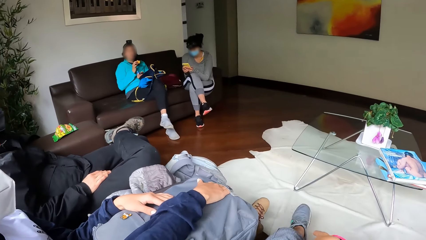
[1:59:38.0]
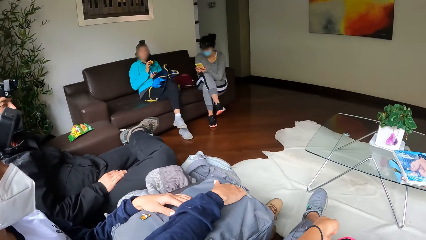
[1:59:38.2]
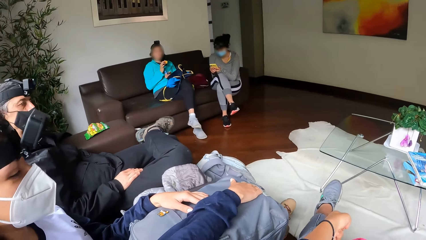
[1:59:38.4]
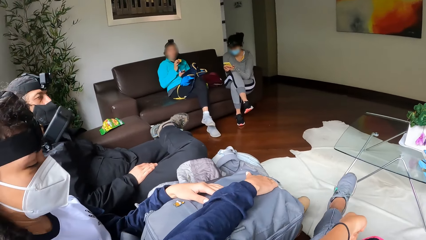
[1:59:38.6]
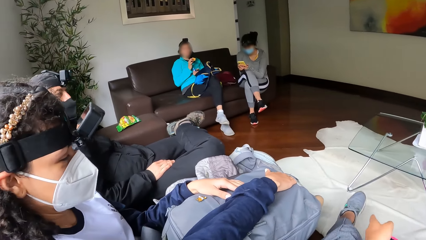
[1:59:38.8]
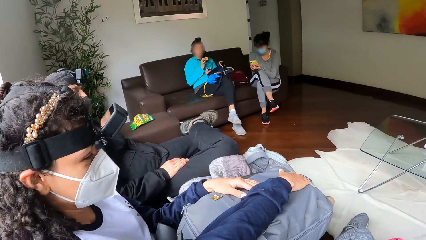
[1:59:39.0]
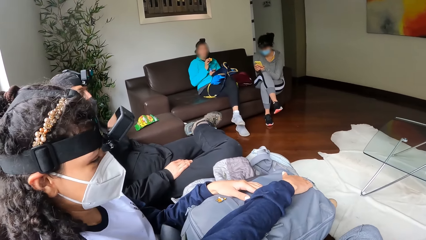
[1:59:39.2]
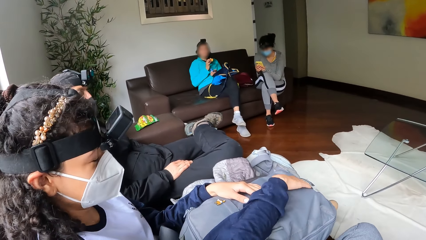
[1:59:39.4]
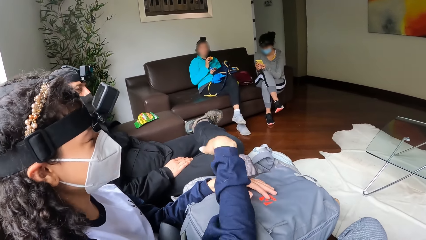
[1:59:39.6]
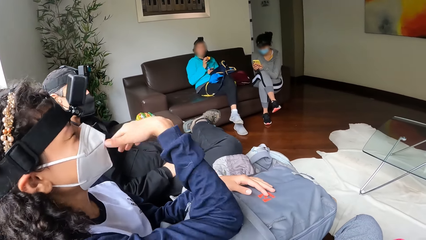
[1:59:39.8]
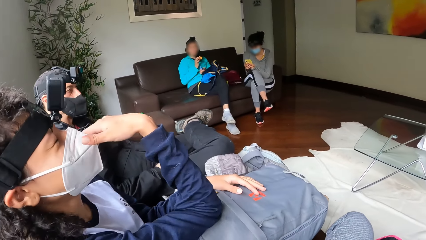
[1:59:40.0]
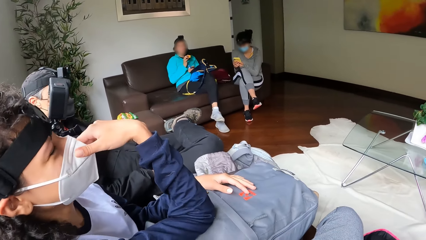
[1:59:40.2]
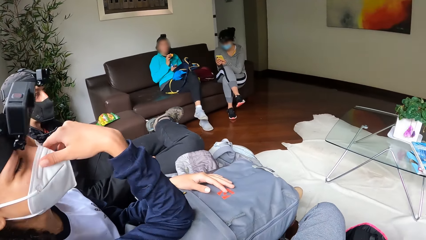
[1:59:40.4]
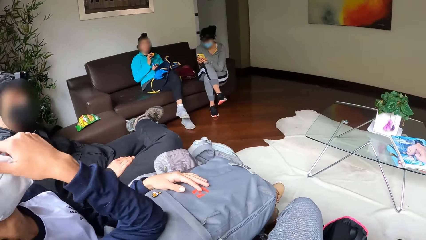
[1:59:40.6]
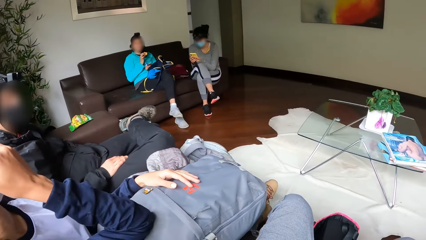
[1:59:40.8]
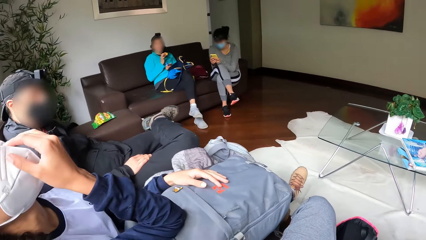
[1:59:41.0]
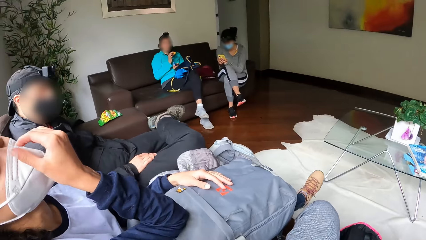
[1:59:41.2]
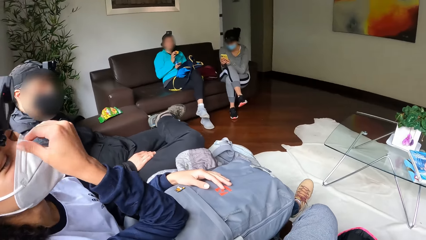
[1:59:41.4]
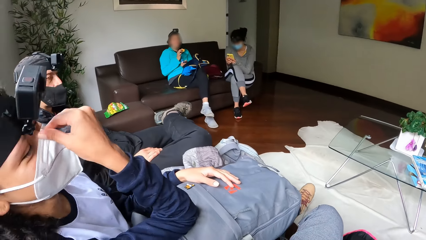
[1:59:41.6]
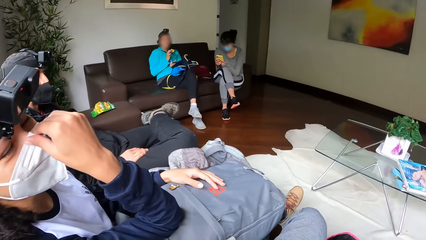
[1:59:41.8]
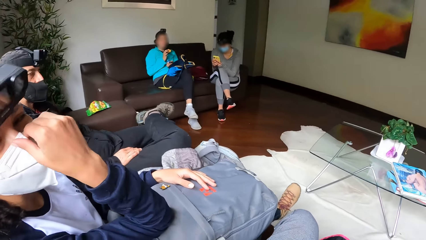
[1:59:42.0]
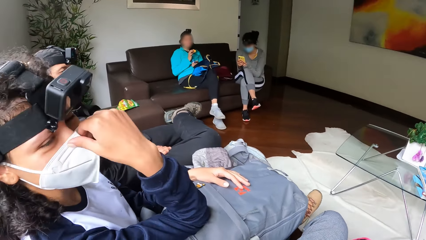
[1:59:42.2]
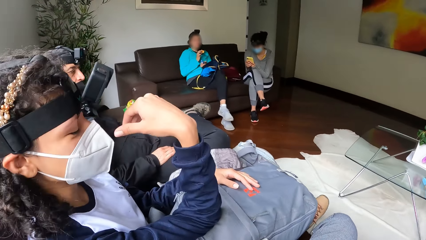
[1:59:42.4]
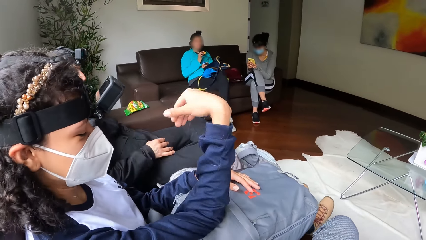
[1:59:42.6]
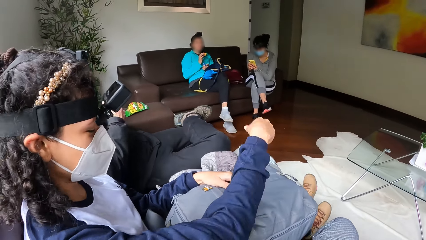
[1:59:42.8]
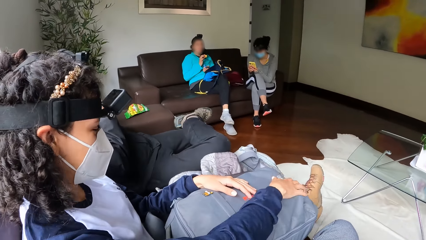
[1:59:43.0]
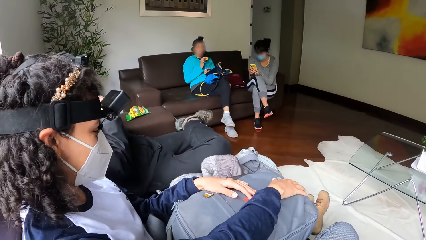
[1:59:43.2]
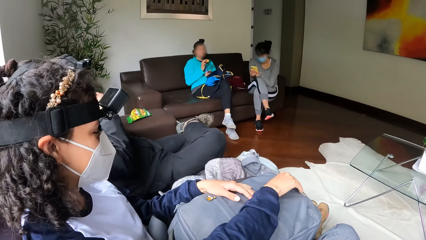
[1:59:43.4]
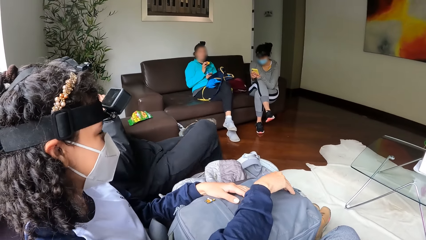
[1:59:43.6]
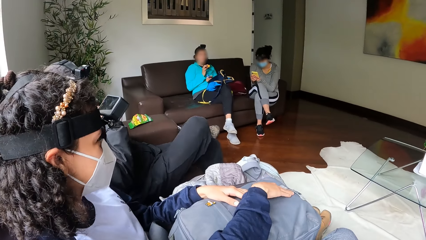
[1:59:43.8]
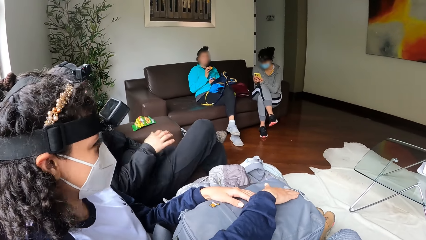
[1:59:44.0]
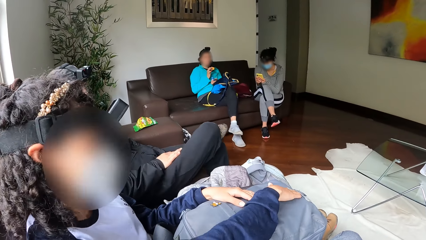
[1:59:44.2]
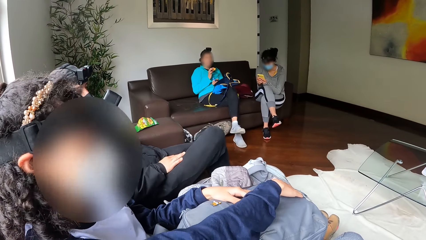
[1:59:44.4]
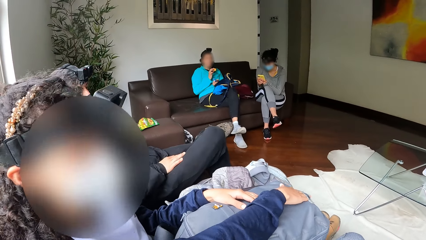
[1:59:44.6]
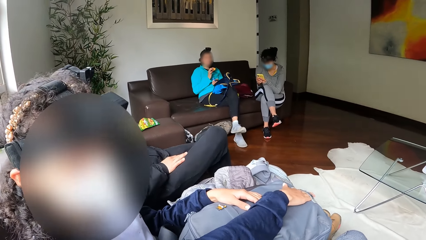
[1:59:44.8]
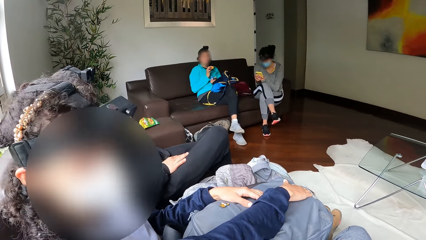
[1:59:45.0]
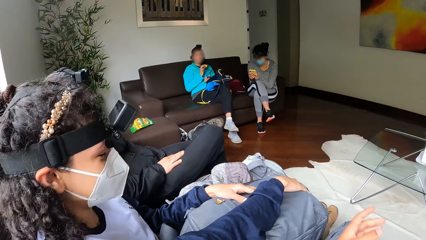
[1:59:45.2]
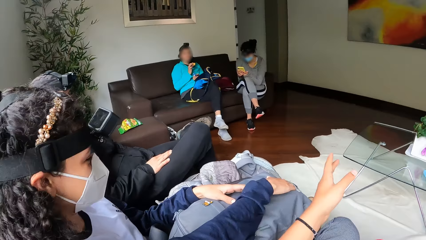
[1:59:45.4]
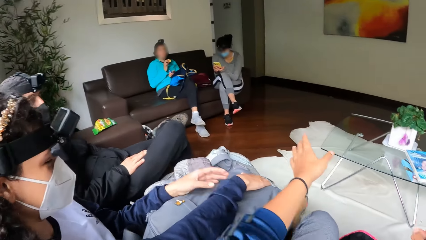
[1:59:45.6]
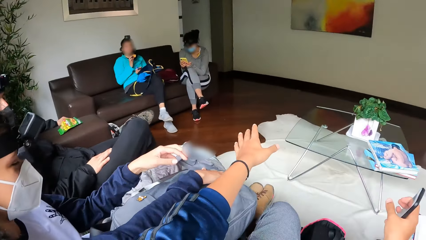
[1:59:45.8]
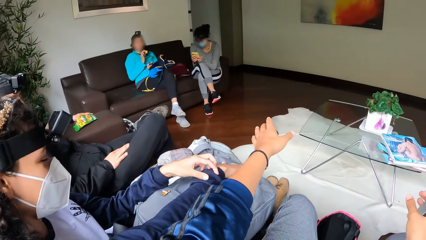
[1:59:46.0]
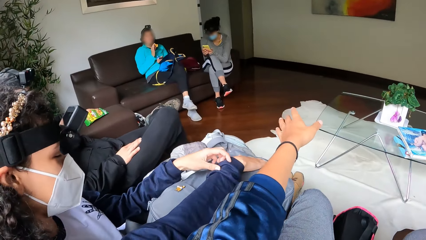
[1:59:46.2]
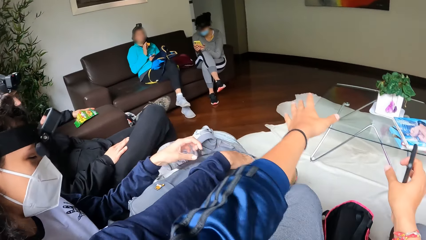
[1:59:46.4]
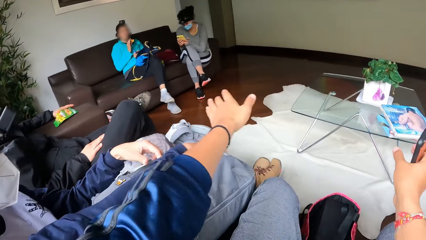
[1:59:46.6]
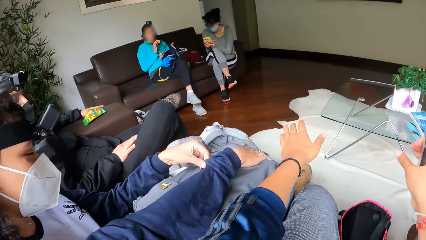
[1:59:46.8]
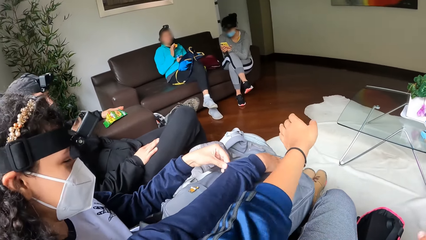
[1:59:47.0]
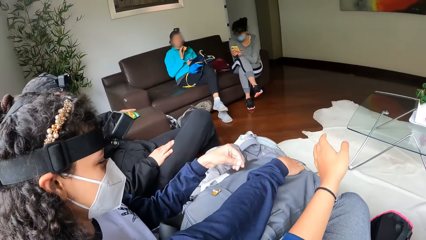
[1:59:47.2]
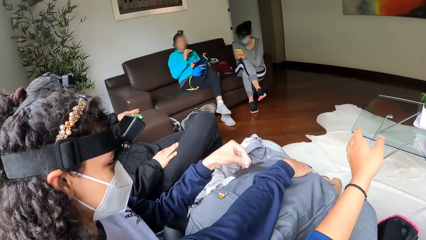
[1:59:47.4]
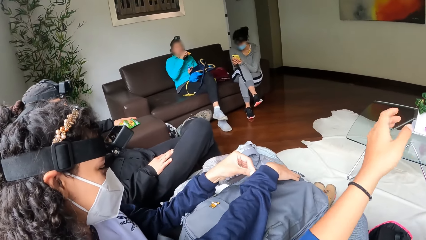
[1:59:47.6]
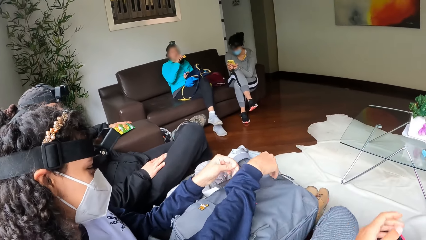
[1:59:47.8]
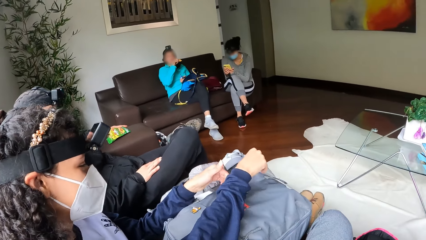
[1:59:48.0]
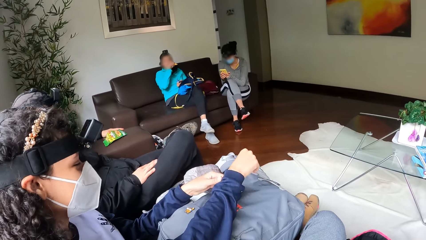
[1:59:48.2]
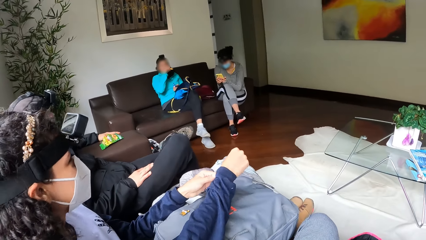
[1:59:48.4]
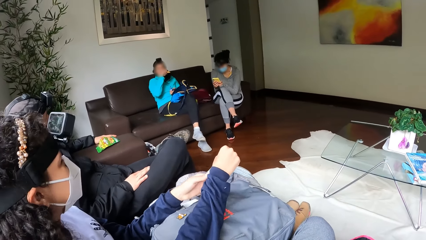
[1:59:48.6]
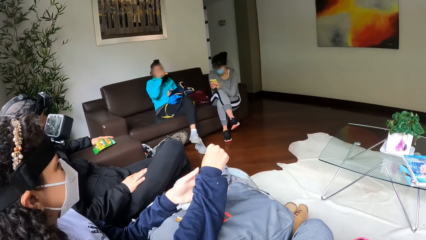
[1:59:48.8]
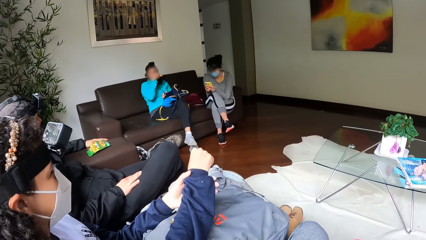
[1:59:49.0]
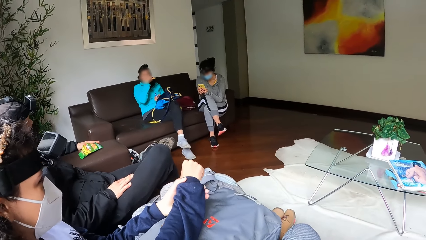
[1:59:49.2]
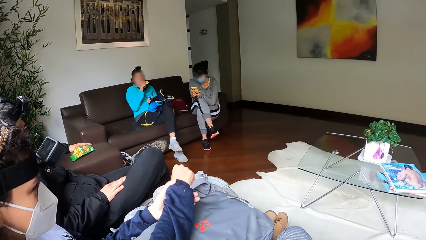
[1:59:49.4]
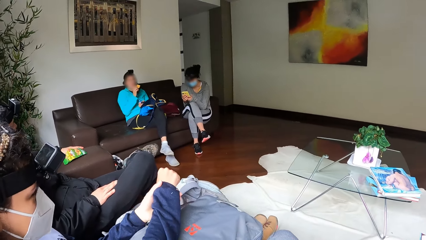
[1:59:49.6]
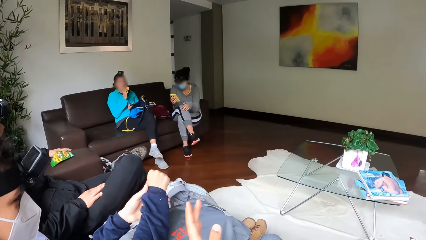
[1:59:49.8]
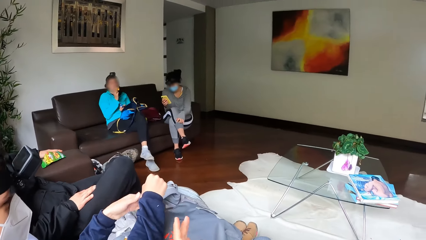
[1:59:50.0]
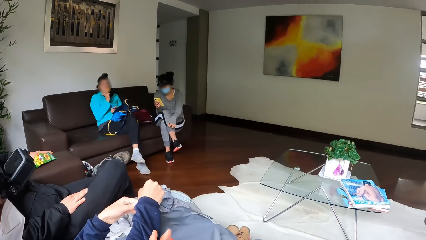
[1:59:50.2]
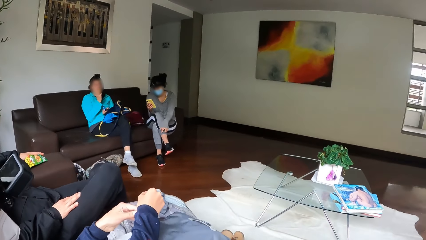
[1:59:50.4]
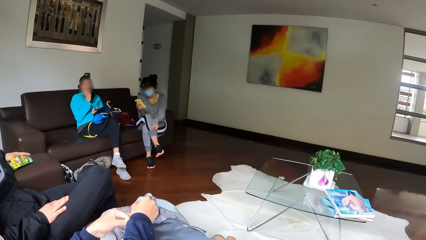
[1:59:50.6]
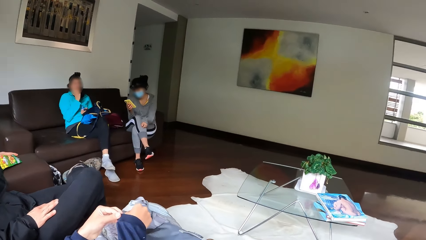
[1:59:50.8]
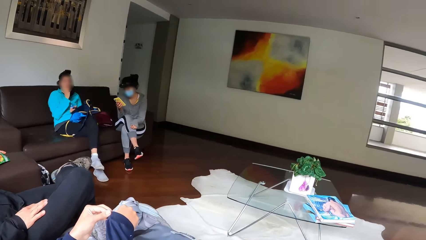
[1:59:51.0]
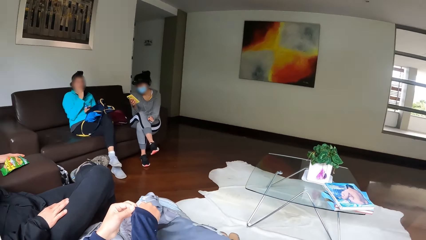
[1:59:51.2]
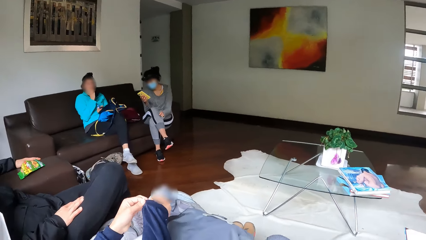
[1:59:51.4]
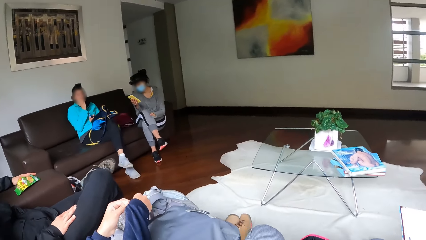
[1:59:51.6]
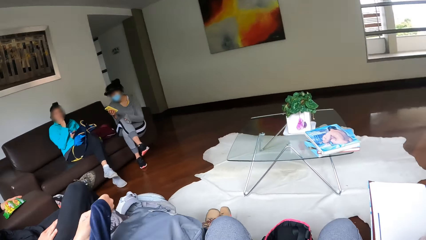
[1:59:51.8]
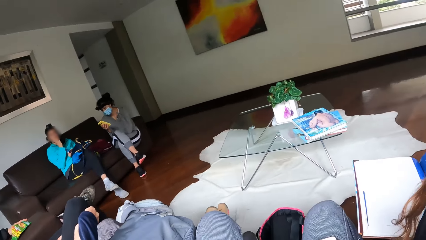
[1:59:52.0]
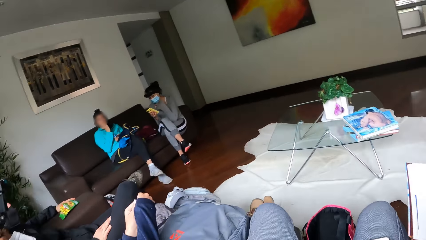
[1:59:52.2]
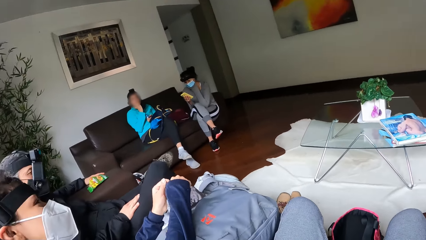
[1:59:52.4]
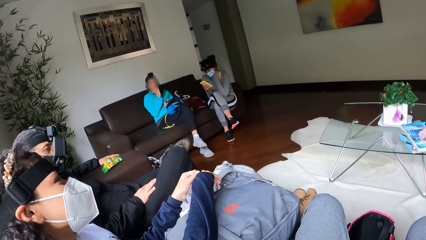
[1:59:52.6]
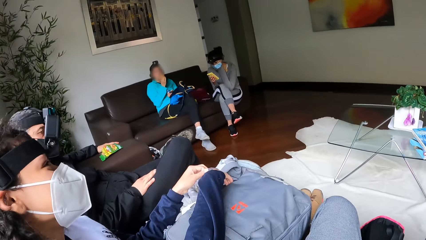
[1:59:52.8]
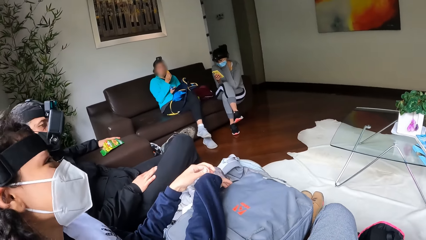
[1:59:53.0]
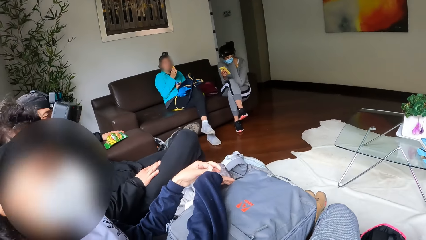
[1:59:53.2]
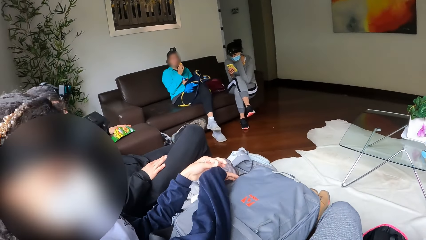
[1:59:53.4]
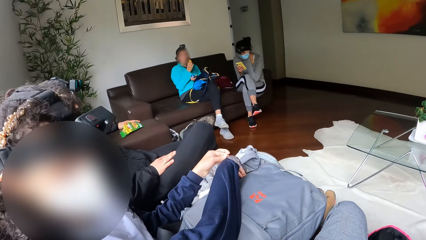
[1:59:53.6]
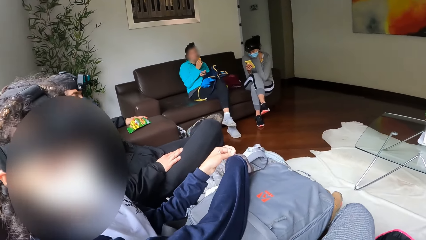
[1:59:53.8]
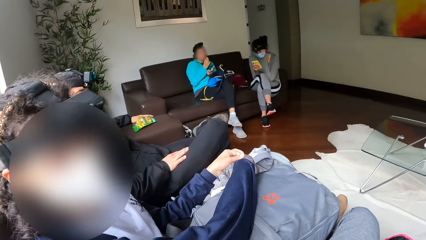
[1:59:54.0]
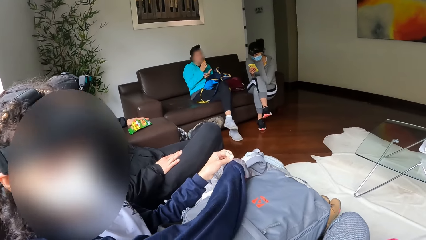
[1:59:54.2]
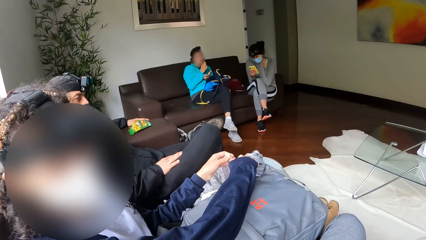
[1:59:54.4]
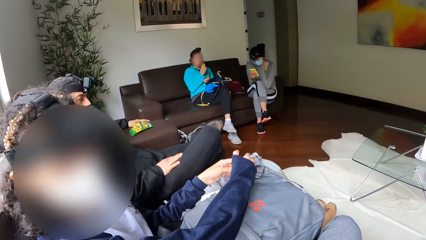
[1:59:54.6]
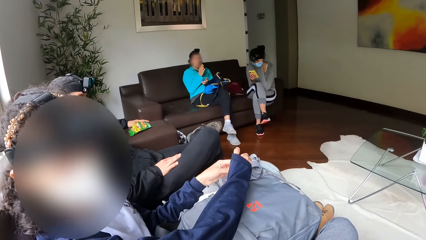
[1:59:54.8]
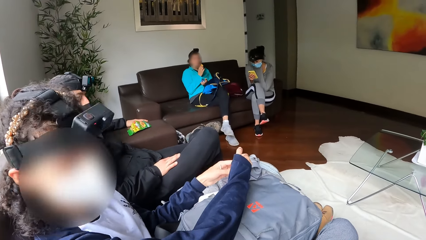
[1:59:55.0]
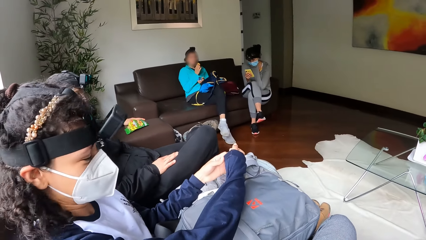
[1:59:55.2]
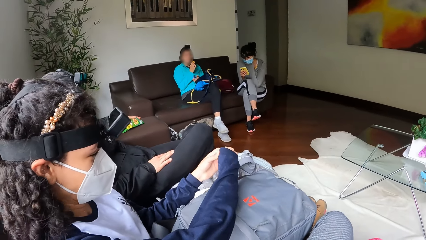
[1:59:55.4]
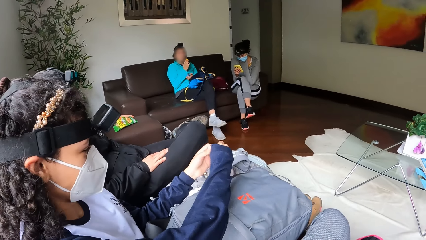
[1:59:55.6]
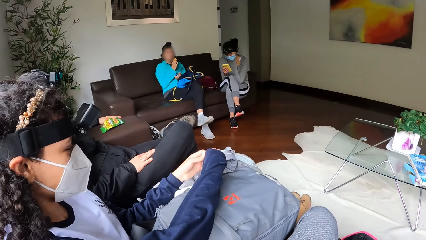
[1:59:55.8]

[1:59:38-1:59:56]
The camera wearer interacts with a lady. She stretches her legs. Another lady interacts with the camera wearer. A third lady operates a mobile phone. The camera wearer interacts with the second lady. She looks around a room. The second lady interacts with the camera wearer.
